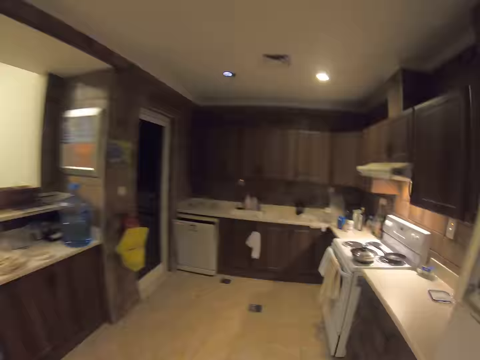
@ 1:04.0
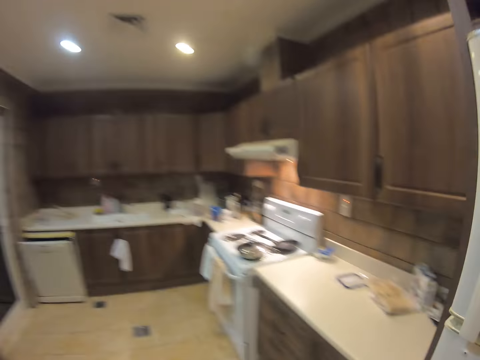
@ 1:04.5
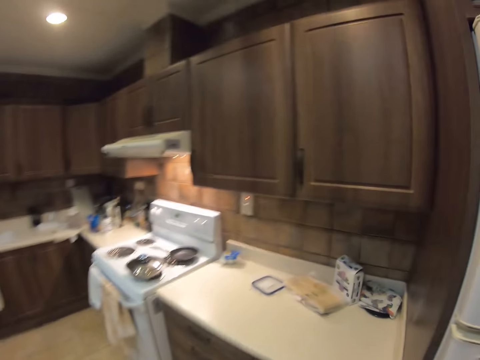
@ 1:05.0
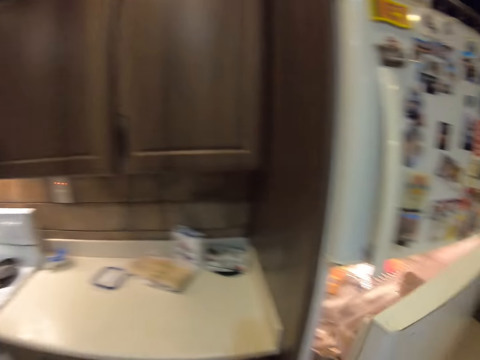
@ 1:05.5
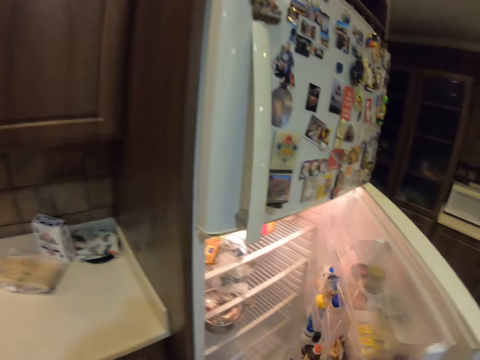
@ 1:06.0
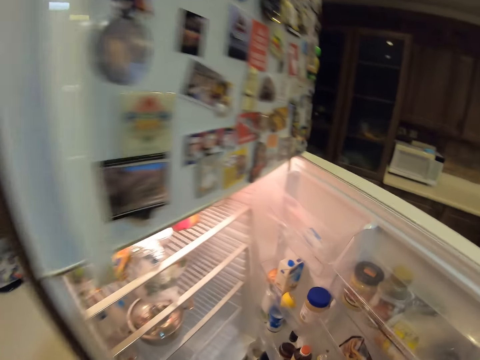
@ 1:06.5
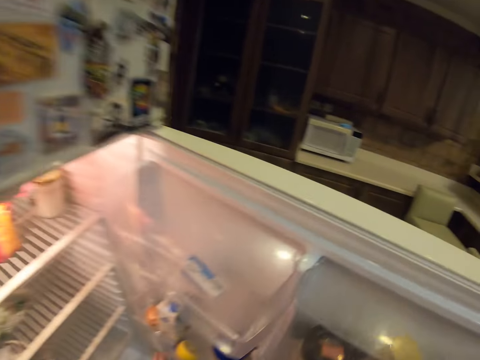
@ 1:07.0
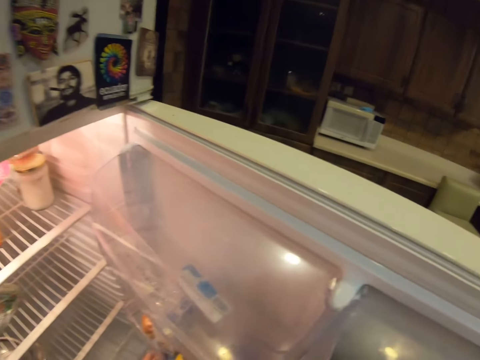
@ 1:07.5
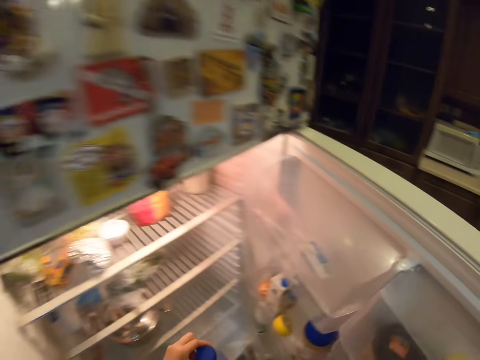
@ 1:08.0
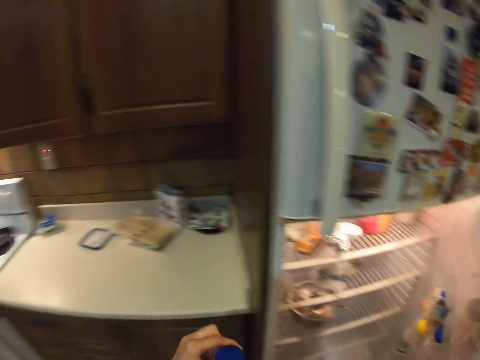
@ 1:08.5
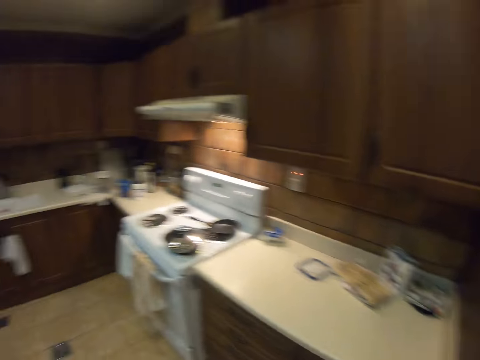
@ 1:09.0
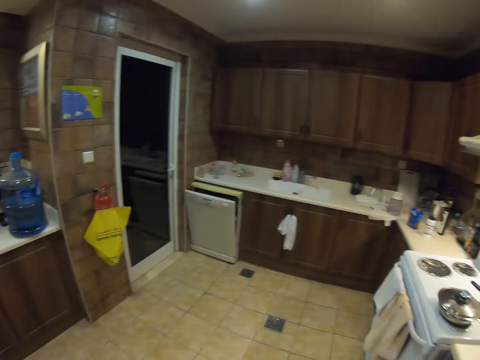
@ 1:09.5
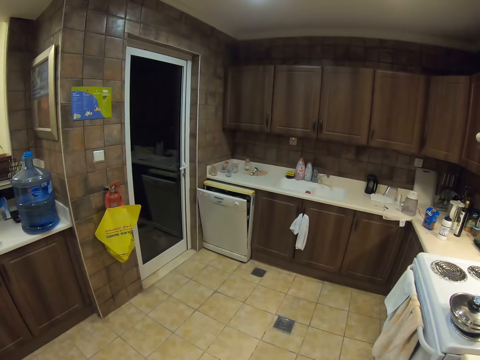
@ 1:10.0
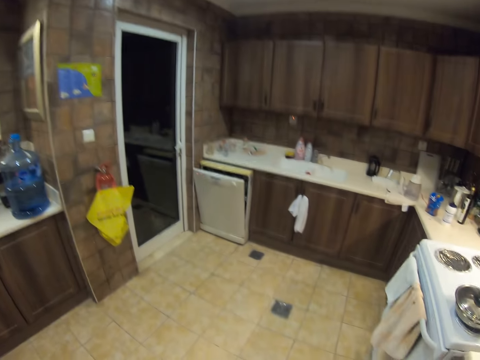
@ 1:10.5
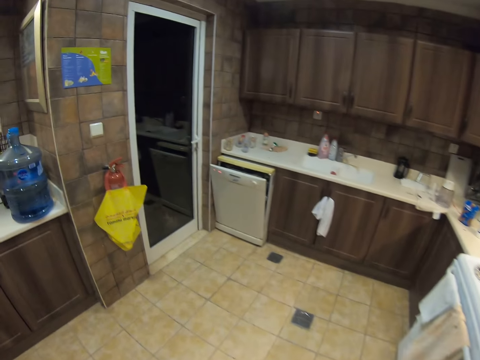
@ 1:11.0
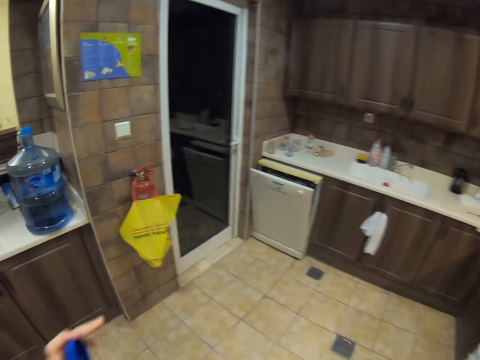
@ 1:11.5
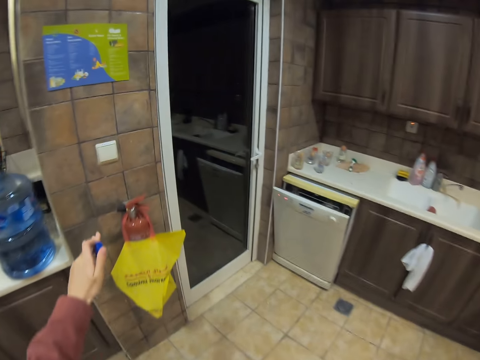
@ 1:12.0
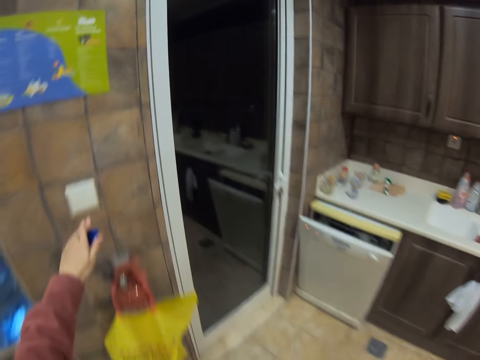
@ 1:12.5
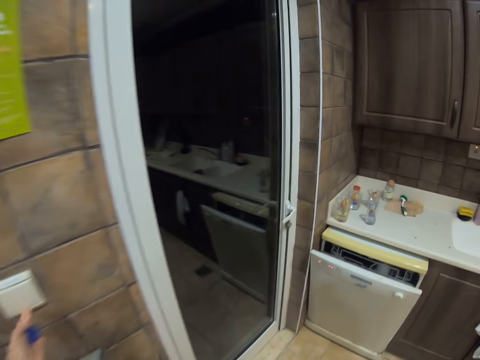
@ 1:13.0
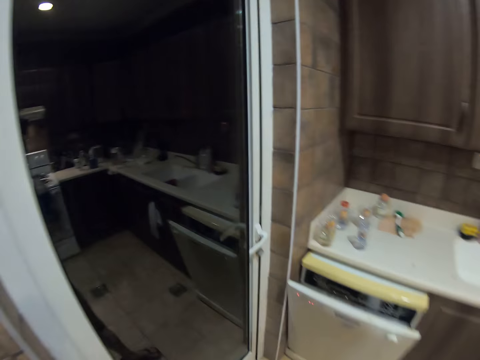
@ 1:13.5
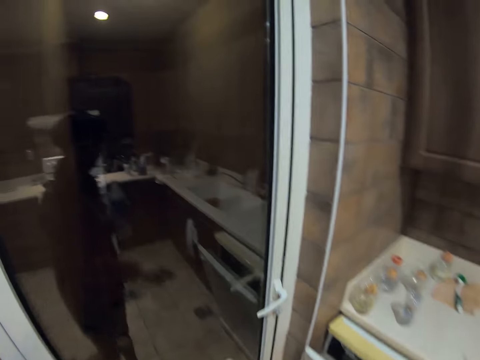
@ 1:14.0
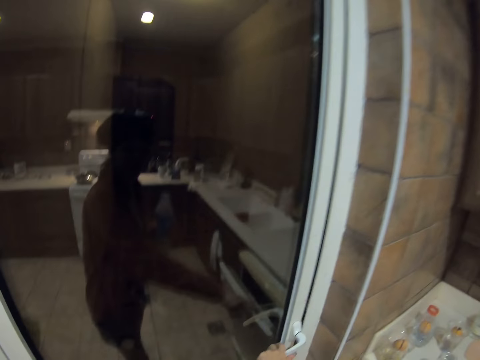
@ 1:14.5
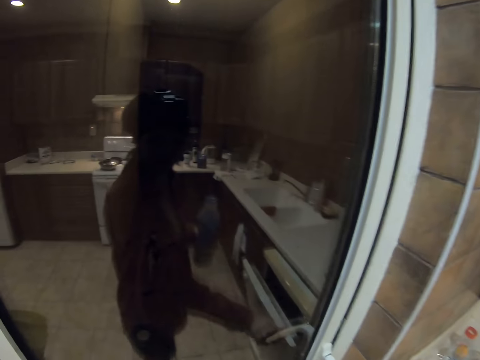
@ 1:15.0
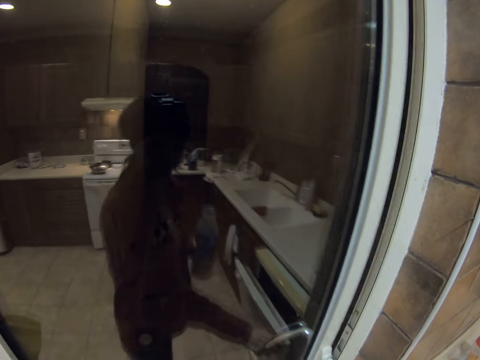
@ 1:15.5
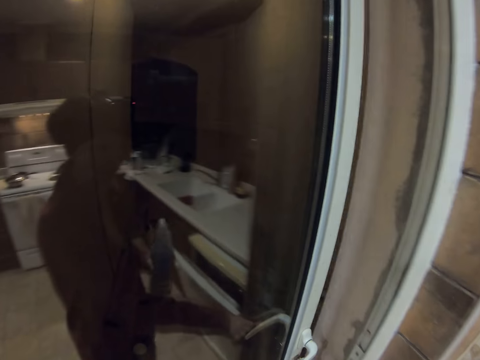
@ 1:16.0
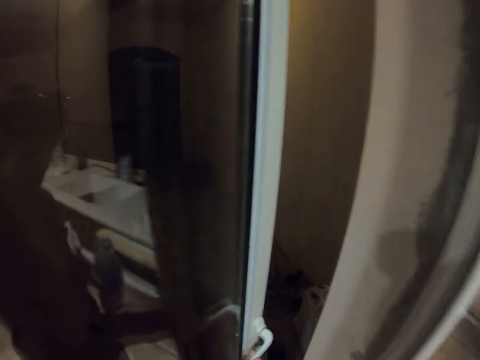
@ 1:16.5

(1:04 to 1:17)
The camera wearer looks around. They open the fridge. They take the bottle from the fridge. They look around. They switch off the lights.

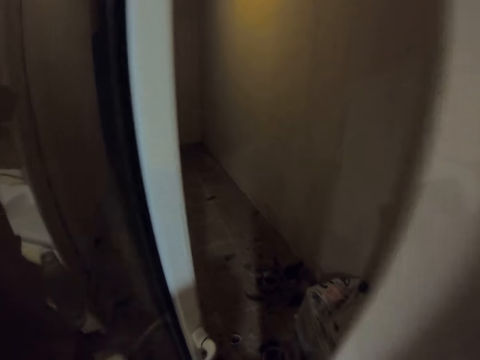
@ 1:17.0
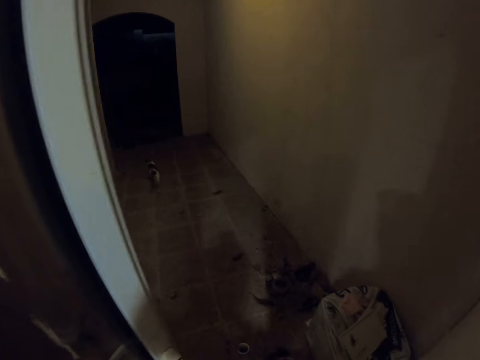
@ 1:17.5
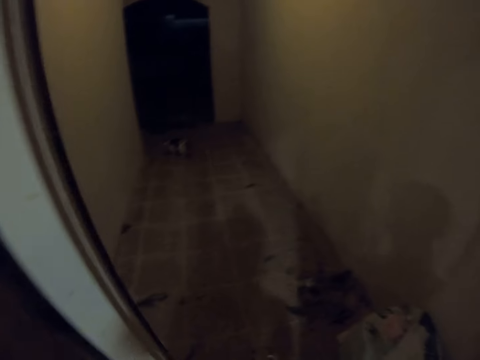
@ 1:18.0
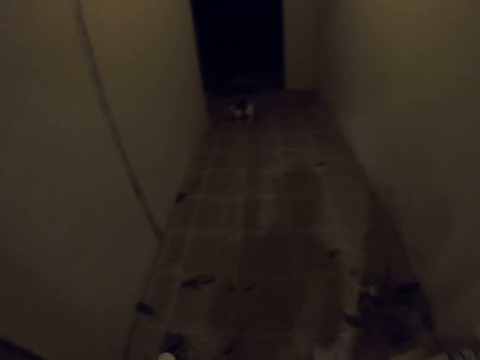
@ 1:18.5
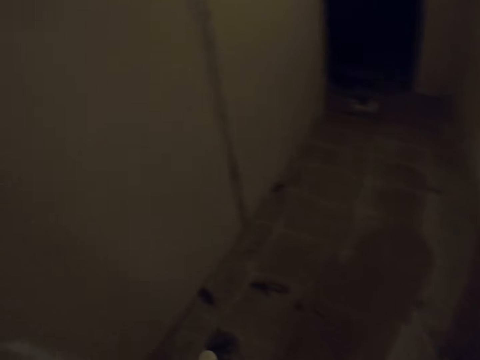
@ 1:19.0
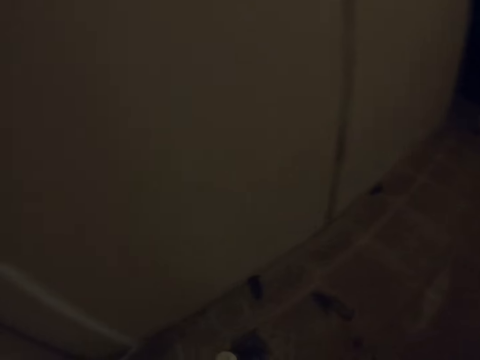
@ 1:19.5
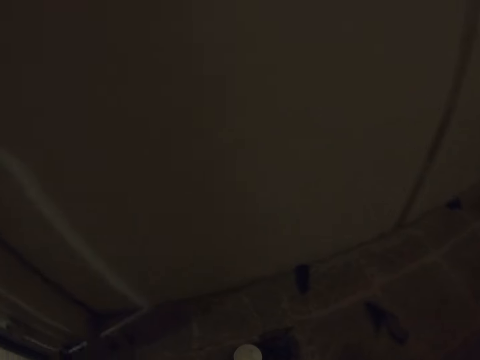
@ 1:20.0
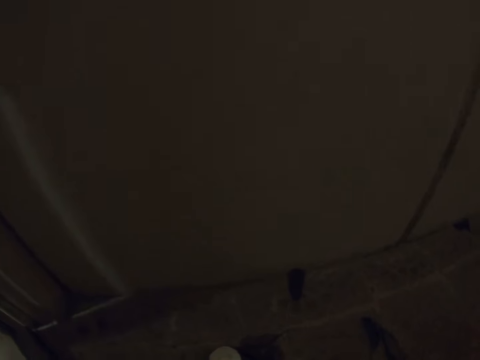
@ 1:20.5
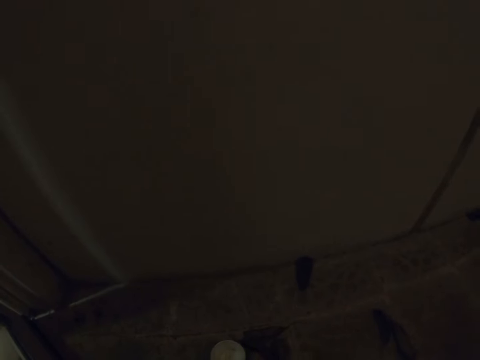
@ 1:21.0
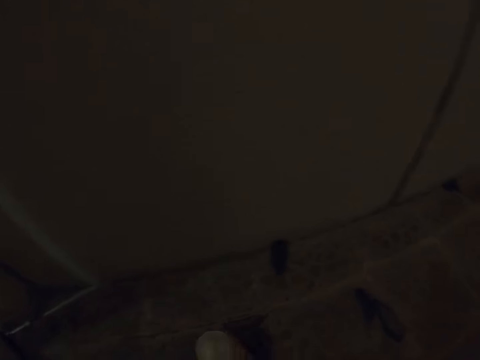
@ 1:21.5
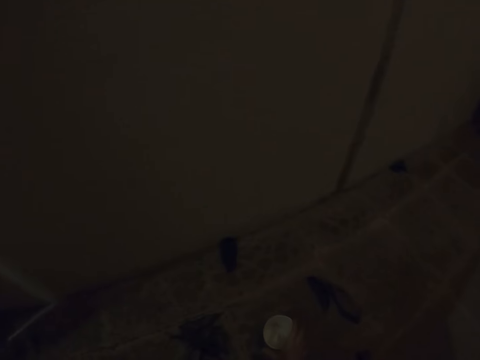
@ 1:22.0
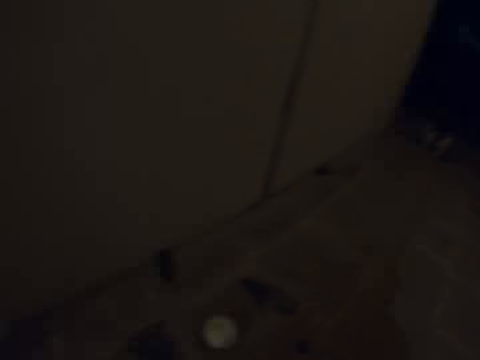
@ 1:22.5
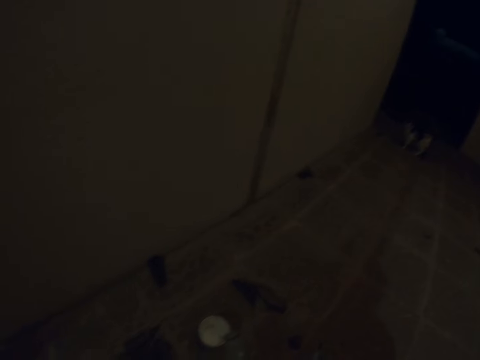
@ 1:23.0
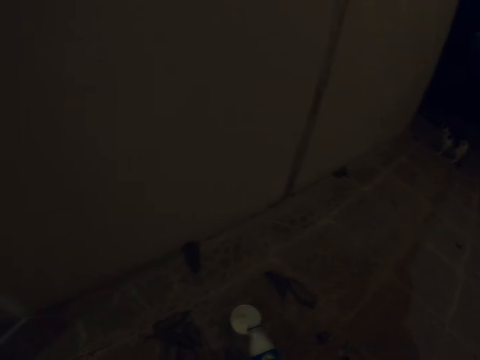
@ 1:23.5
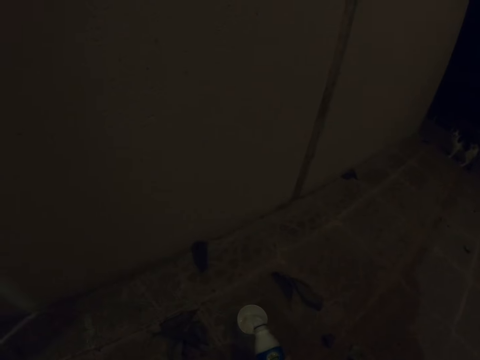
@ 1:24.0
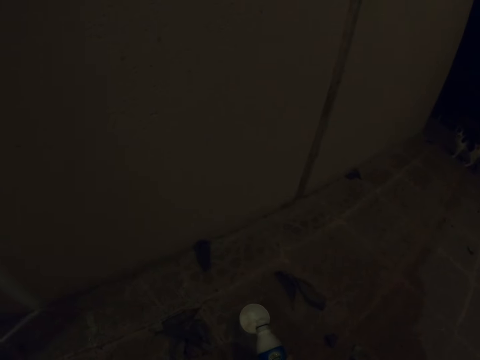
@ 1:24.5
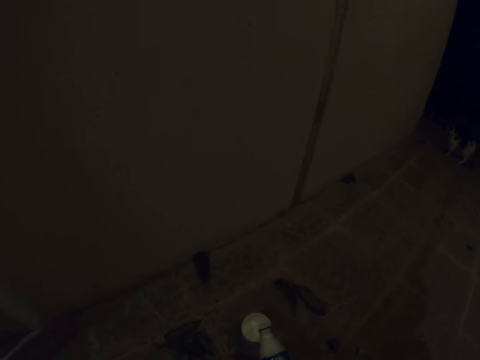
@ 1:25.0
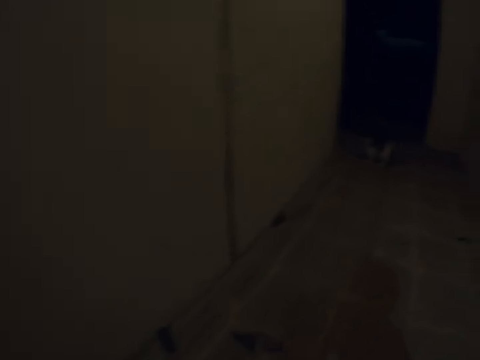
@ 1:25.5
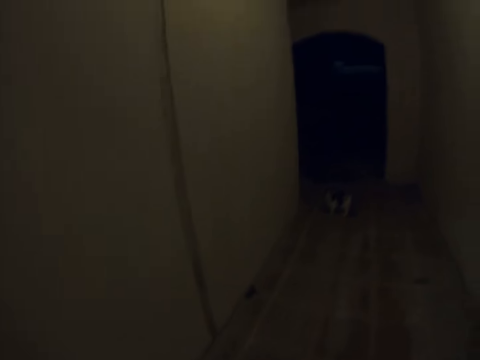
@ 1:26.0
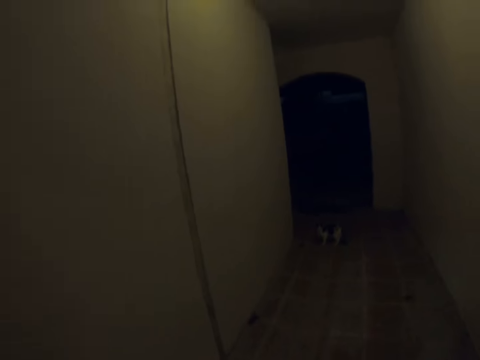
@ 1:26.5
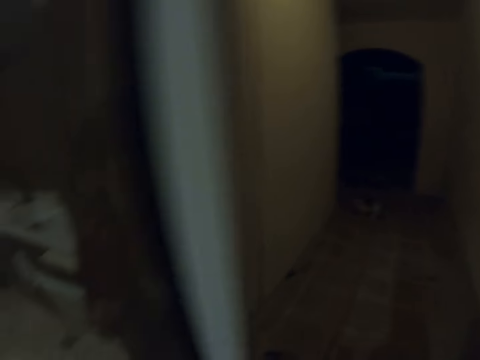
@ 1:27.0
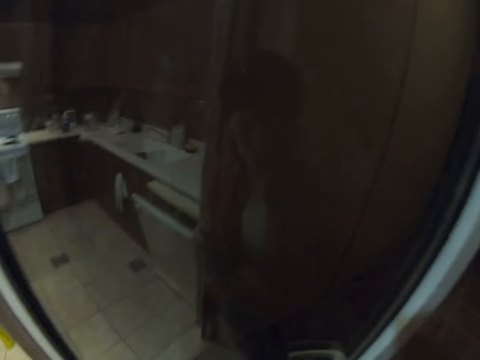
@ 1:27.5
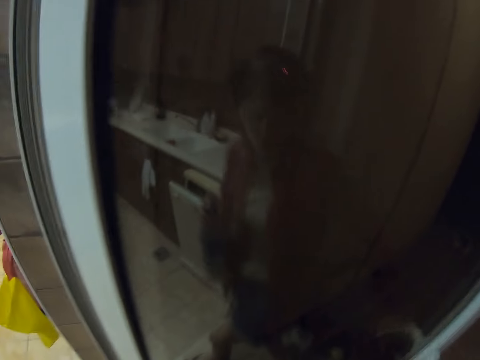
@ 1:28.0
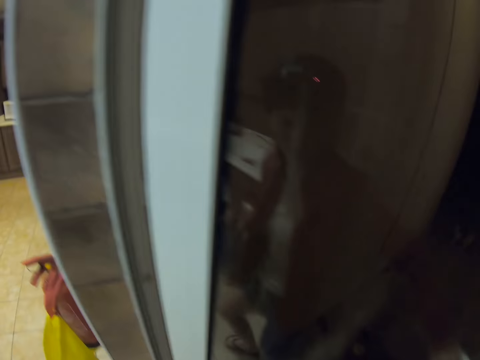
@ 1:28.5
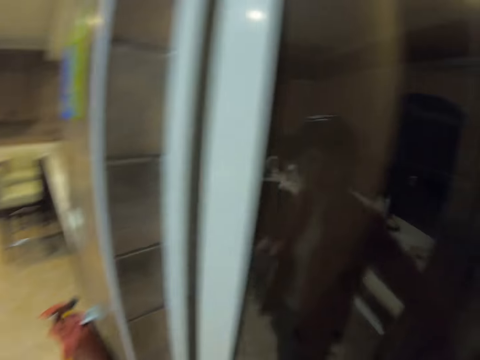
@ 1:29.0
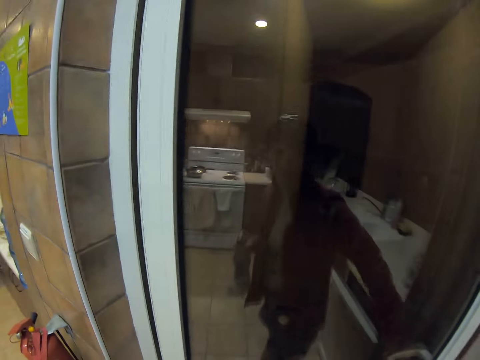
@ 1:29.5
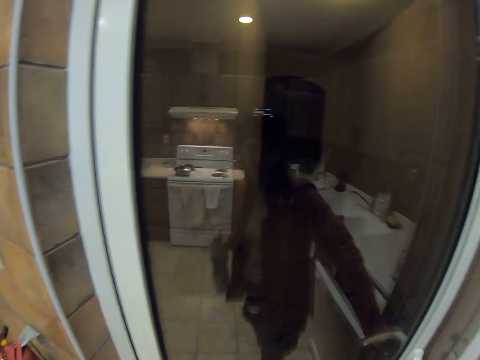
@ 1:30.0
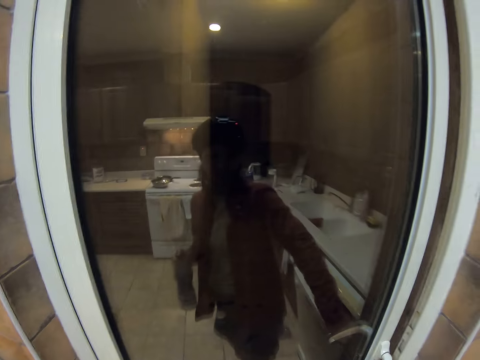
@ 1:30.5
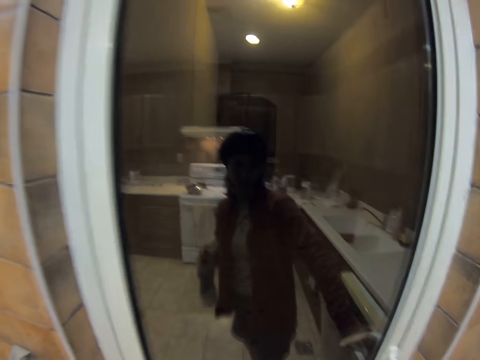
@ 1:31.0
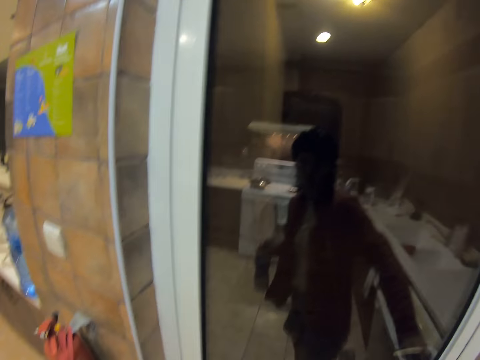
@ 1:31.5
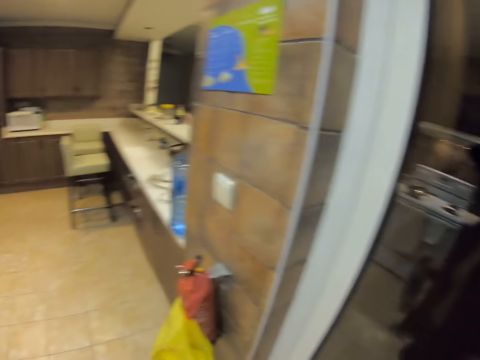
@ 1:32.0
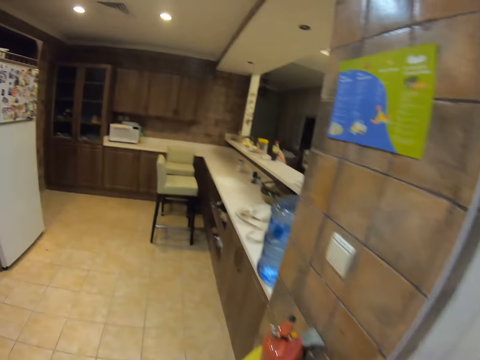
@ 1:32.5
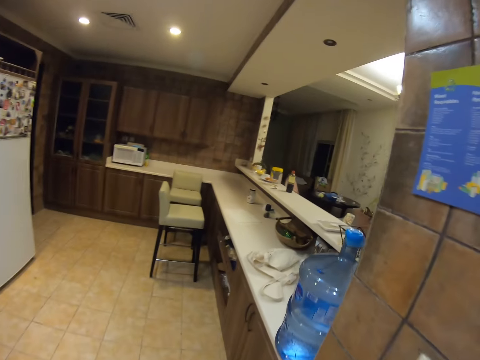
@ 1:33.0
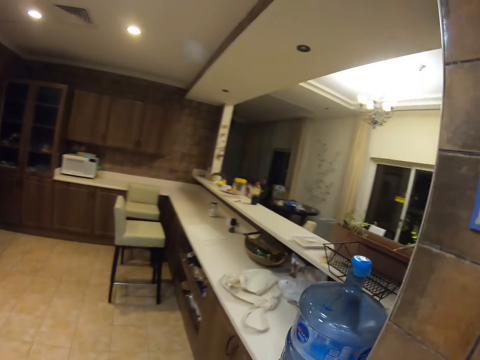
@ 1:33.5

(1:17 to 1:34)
The camera wearer opens the door. They walk around. They pour milk into the cat's plate. They close the door.
